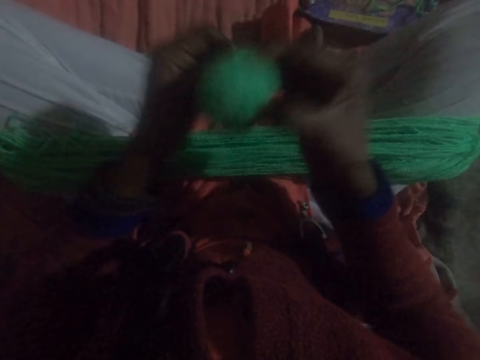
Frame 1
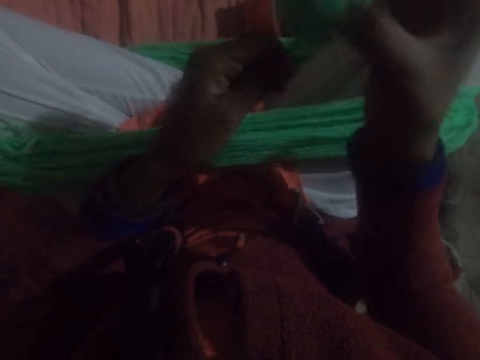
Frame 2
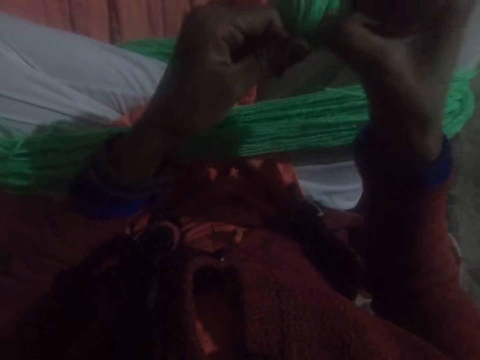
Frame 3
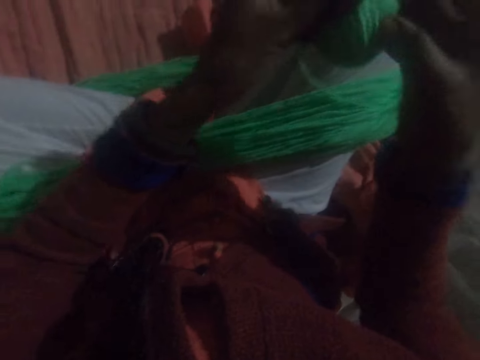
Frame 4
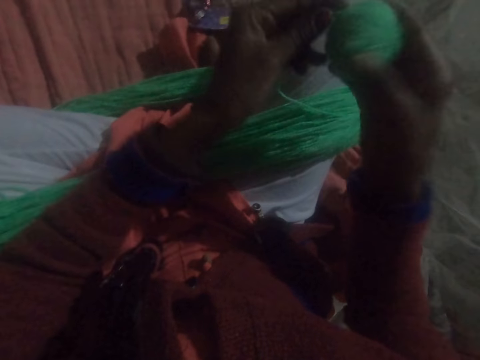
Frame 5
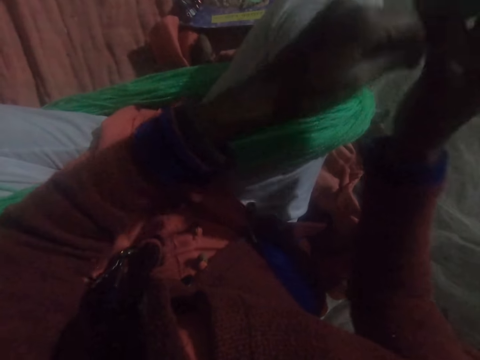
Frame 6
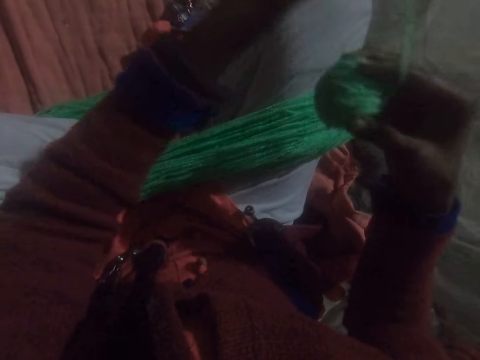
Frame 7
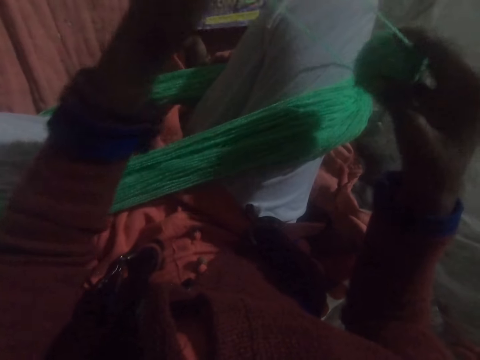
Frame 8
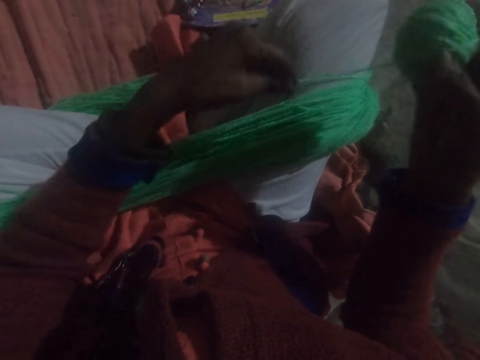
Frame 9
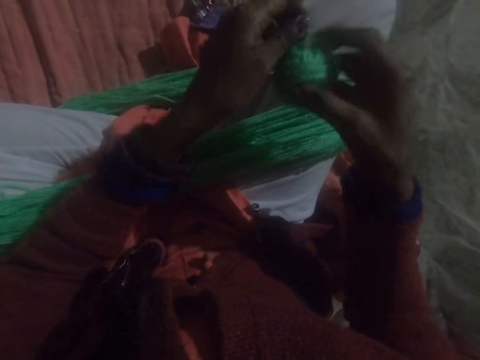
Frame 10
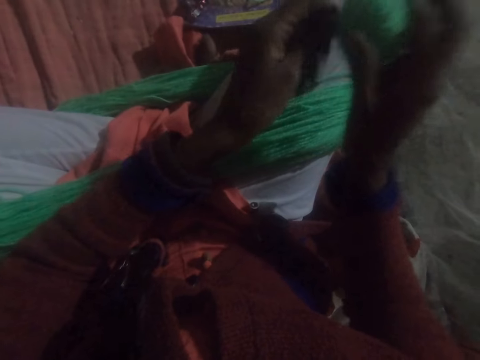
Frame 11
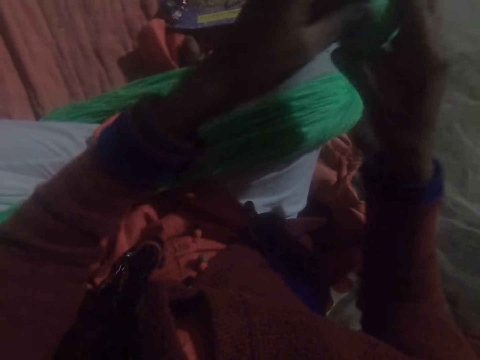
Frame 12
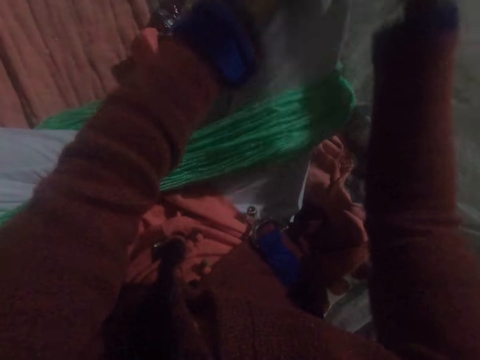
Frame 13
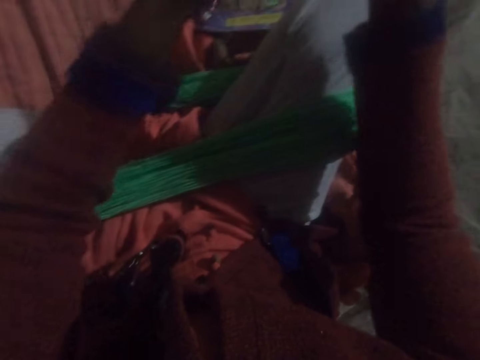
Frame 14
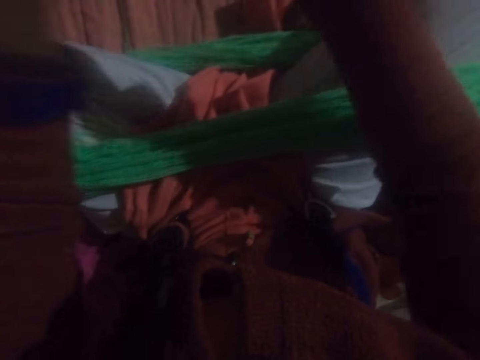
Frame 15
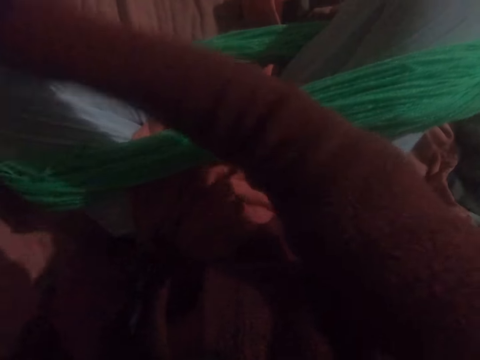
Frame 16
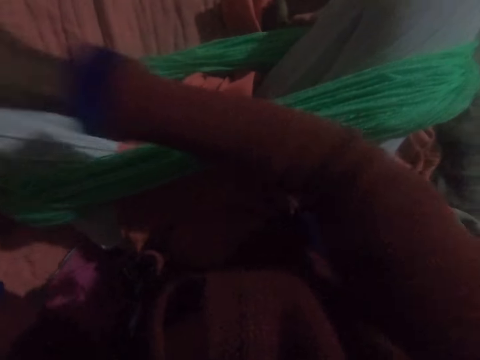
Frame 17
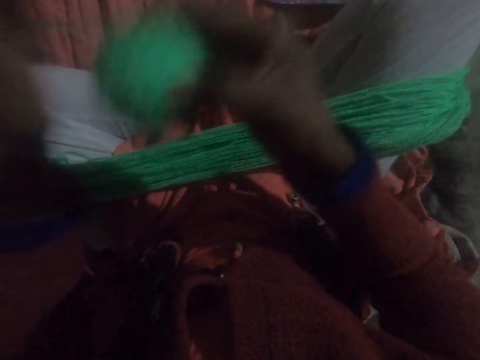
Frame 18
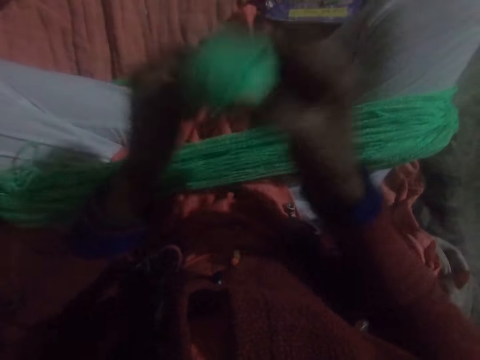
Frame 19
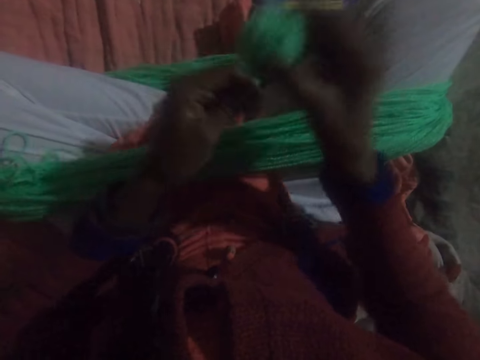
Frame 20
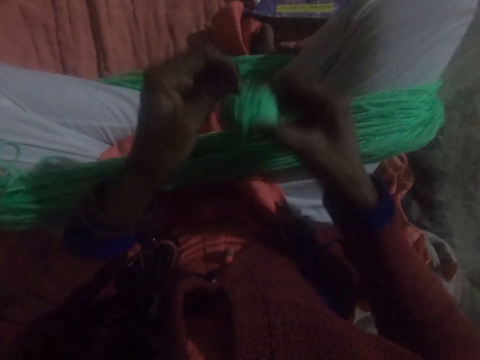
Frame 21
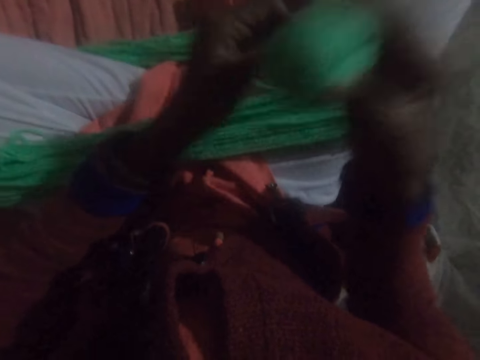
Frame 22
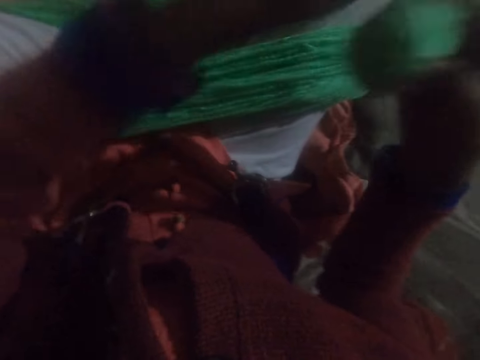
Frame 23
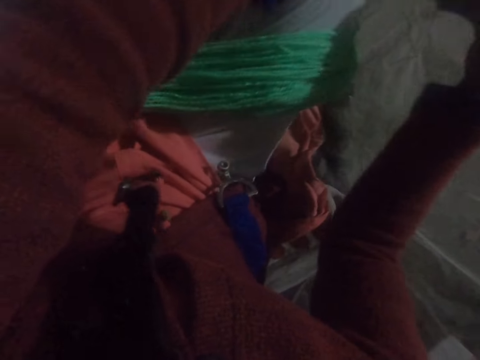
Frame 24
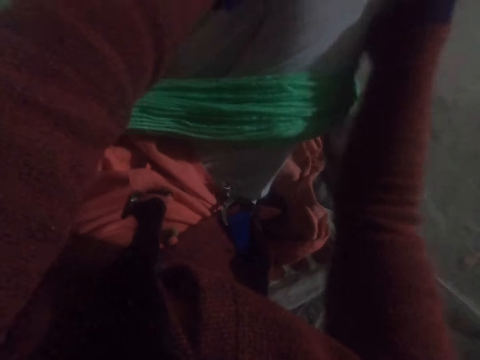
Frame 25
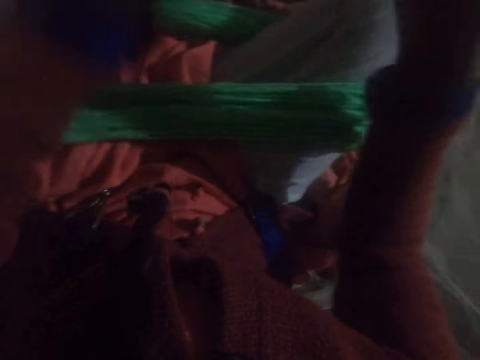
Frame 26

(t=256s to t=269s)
The camera wearer holds up the thread. They coil the thread.

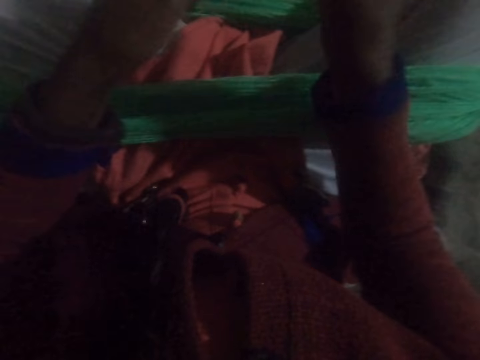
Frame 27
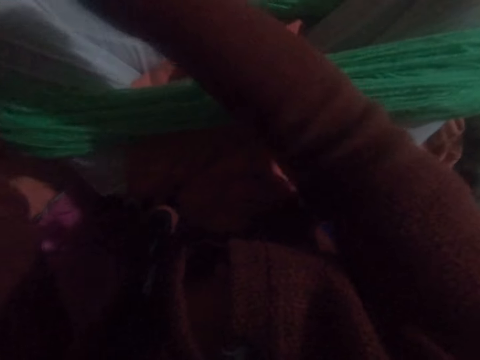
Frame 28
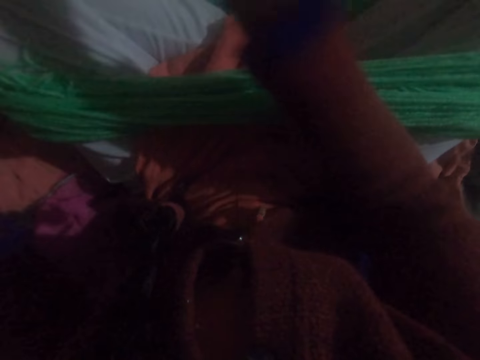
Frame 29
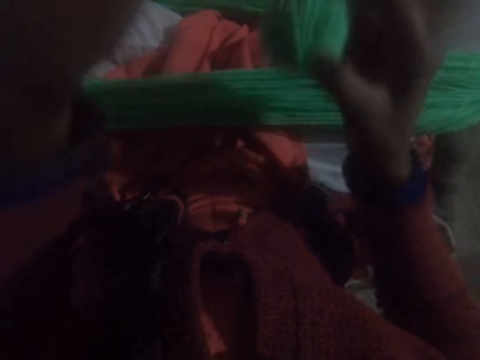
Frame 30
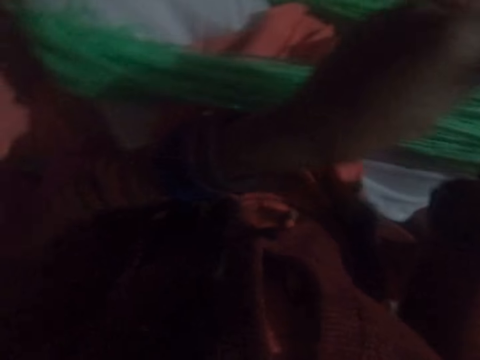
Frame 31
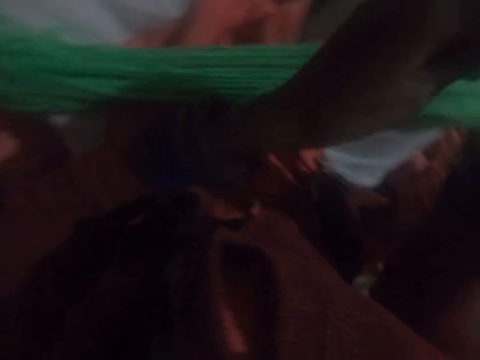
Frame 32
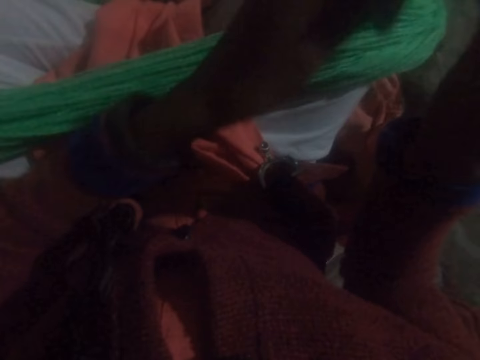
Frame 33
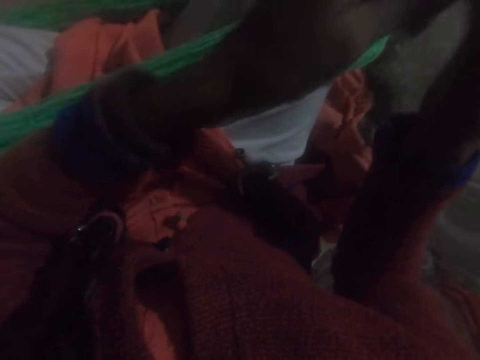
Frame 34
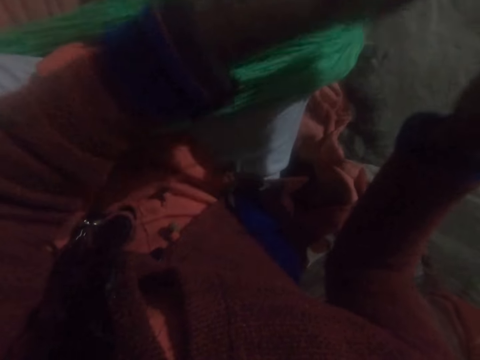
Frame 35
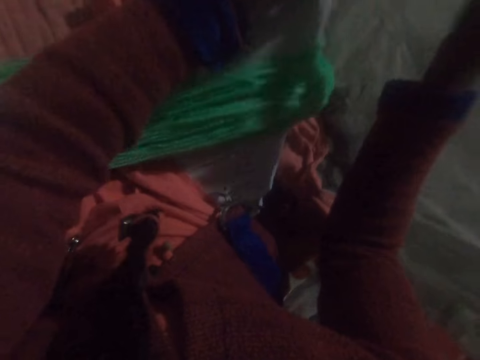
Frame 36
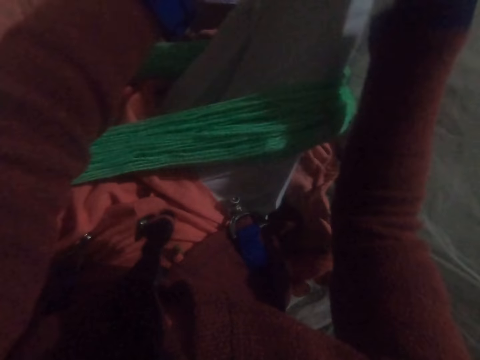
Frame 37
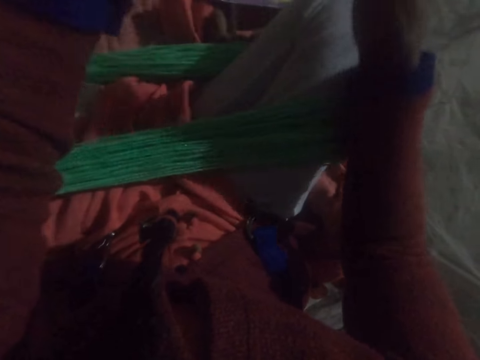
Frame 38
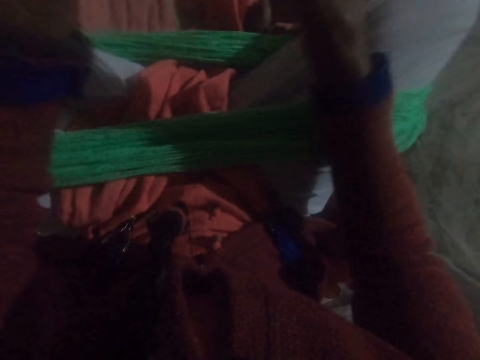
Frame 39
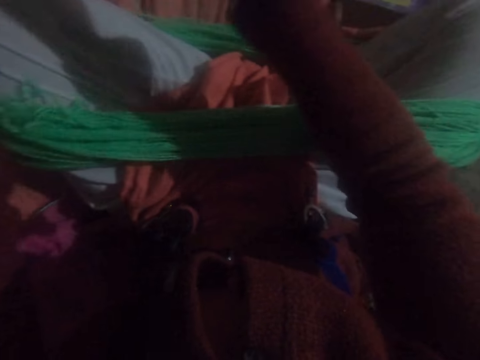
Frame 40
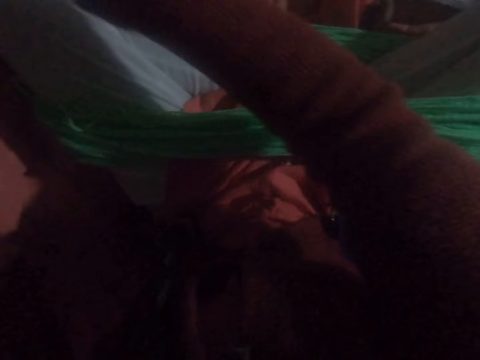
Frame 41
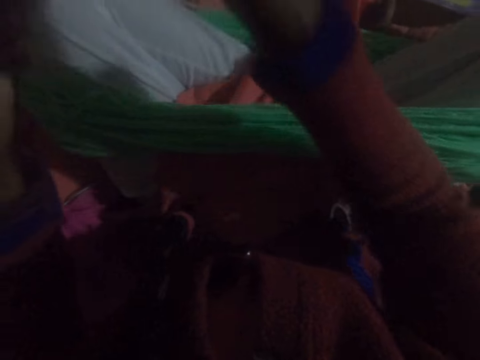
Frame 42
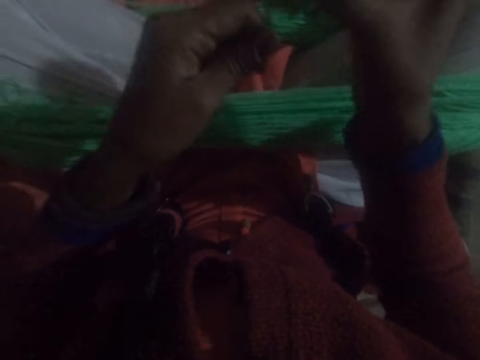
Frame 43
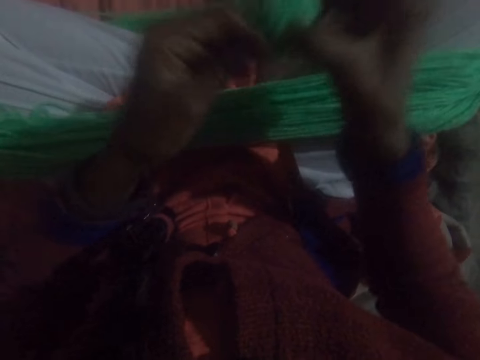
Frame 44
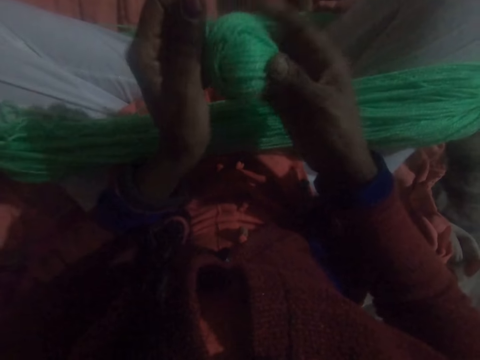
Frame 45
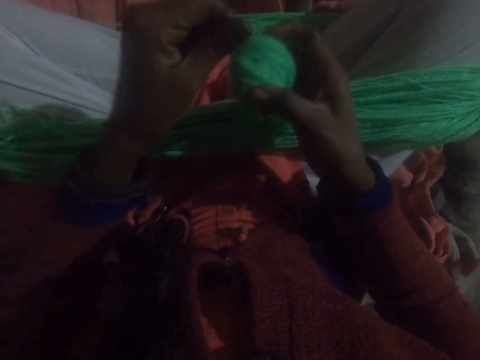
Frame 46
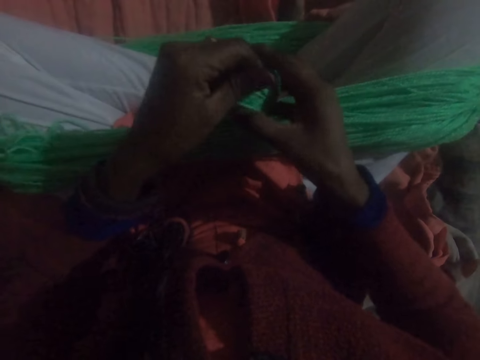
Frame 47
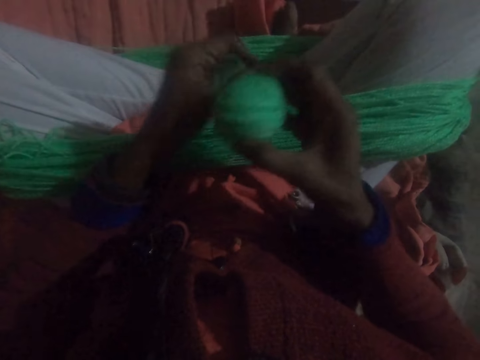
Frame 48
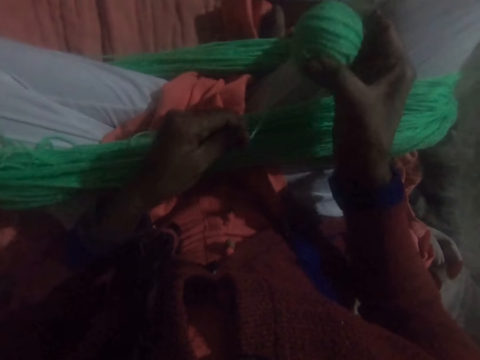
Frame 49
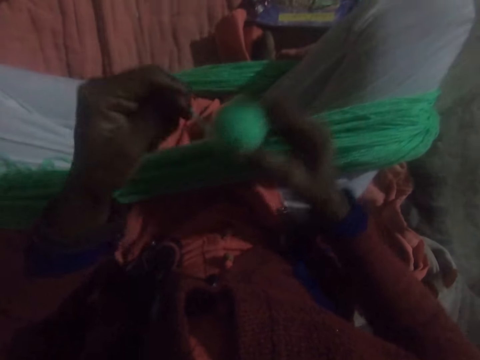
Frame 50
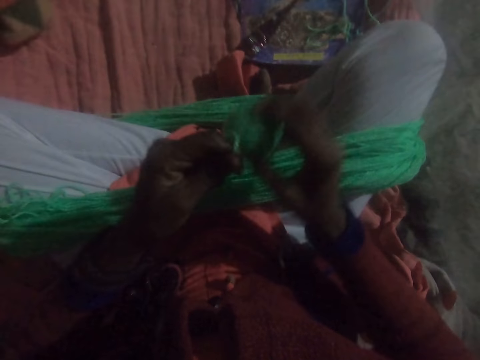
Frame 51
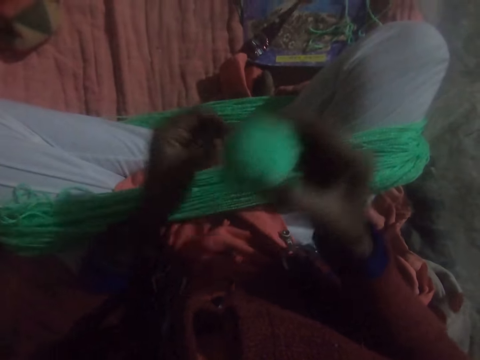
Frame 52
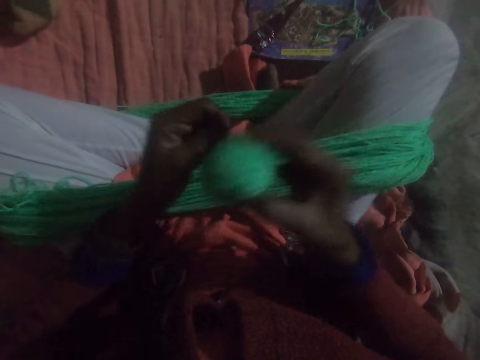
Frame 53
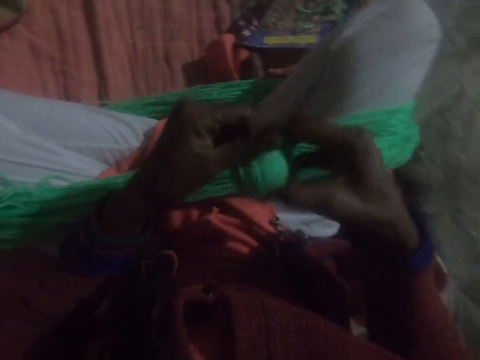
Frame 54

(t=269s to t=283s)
The camera wearer holds up the thread. They coil the thread.
